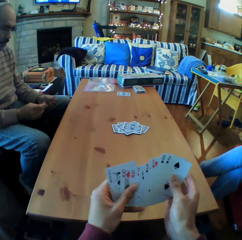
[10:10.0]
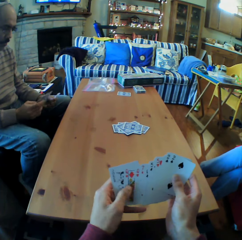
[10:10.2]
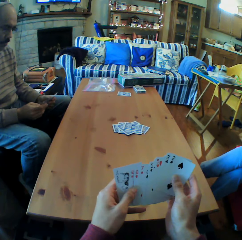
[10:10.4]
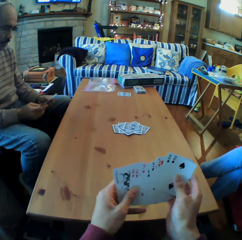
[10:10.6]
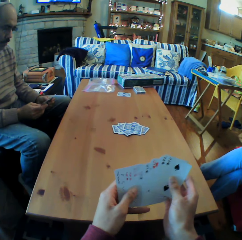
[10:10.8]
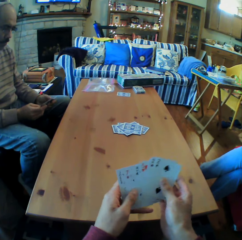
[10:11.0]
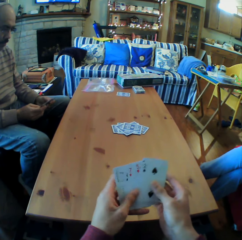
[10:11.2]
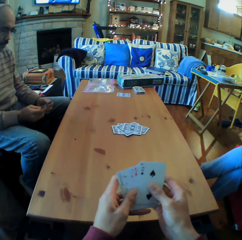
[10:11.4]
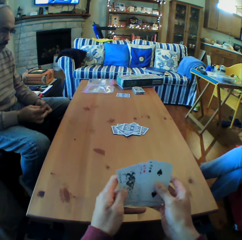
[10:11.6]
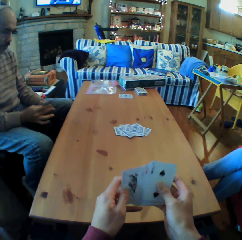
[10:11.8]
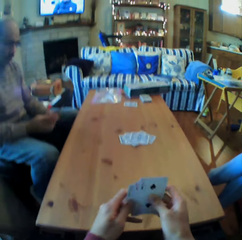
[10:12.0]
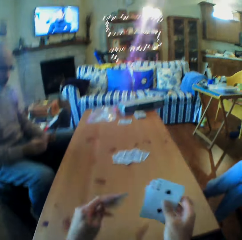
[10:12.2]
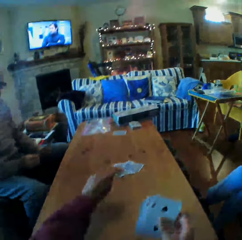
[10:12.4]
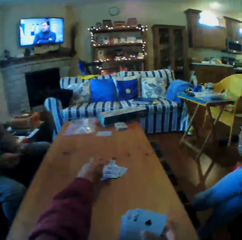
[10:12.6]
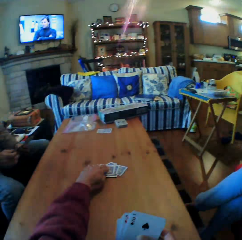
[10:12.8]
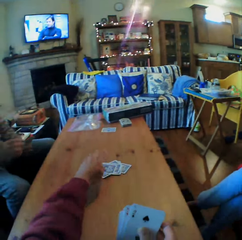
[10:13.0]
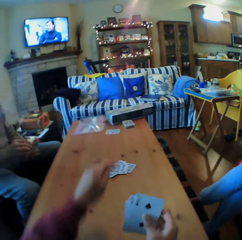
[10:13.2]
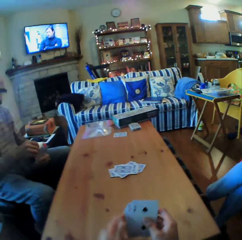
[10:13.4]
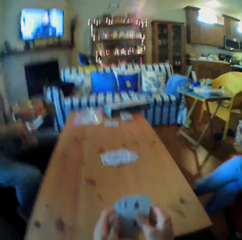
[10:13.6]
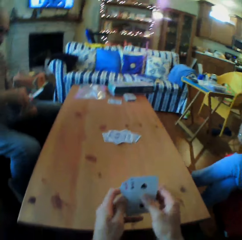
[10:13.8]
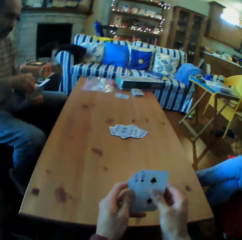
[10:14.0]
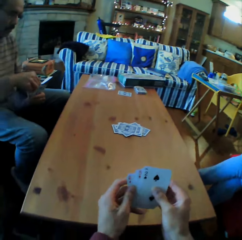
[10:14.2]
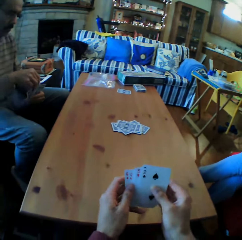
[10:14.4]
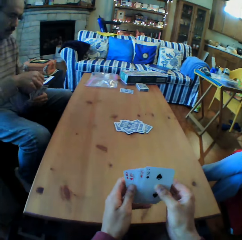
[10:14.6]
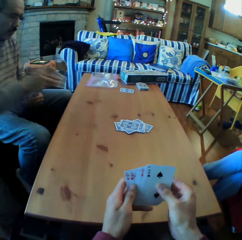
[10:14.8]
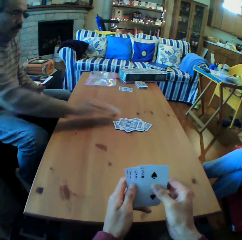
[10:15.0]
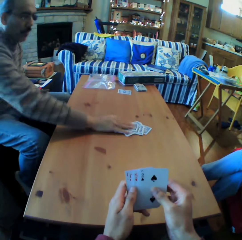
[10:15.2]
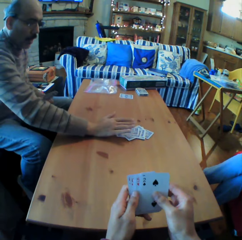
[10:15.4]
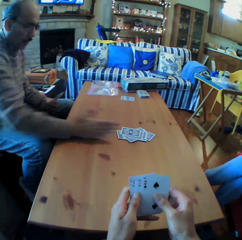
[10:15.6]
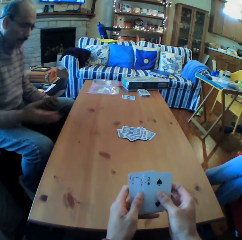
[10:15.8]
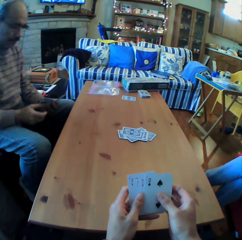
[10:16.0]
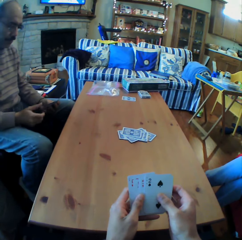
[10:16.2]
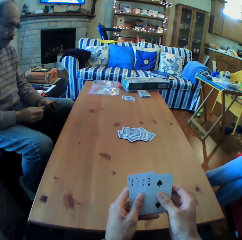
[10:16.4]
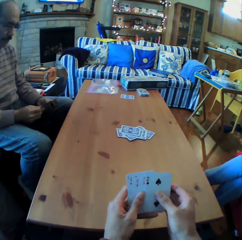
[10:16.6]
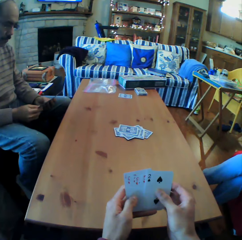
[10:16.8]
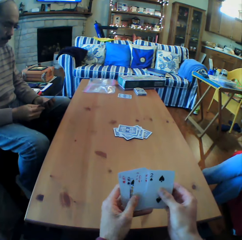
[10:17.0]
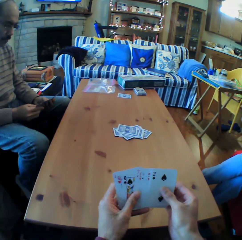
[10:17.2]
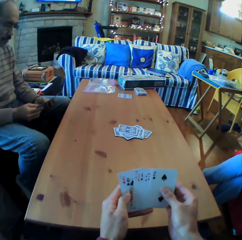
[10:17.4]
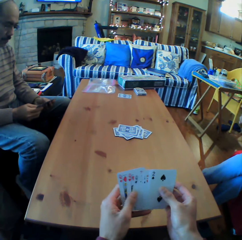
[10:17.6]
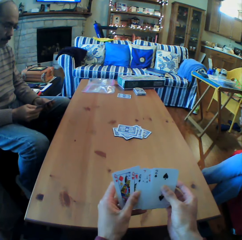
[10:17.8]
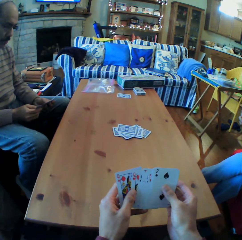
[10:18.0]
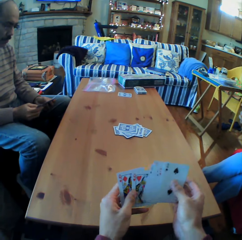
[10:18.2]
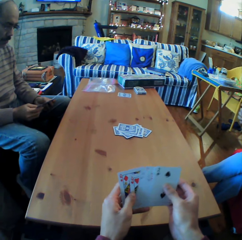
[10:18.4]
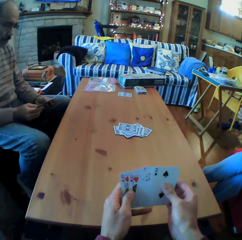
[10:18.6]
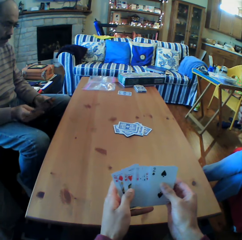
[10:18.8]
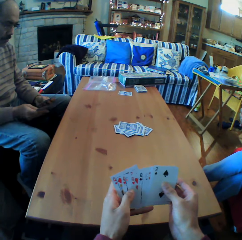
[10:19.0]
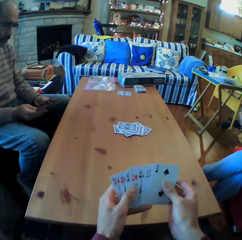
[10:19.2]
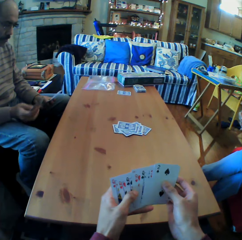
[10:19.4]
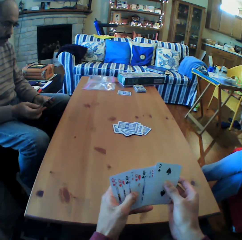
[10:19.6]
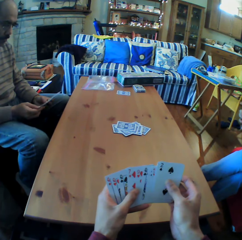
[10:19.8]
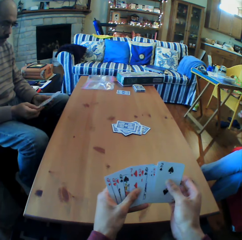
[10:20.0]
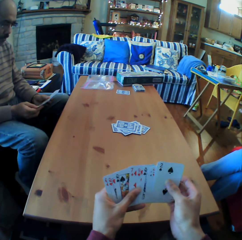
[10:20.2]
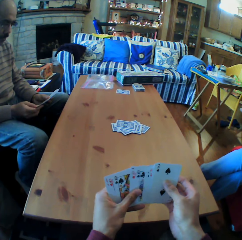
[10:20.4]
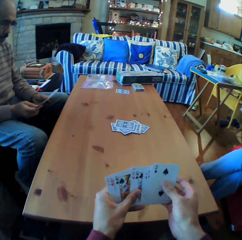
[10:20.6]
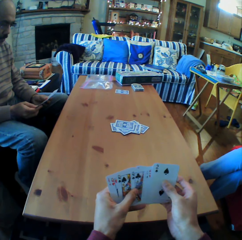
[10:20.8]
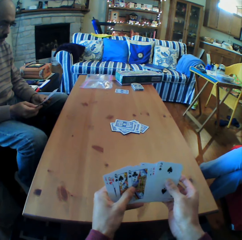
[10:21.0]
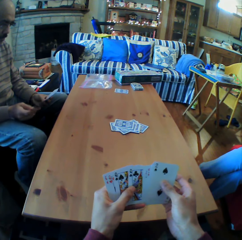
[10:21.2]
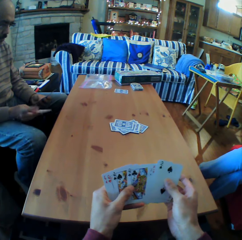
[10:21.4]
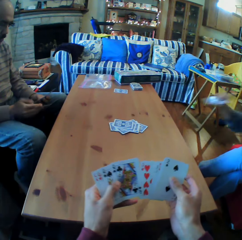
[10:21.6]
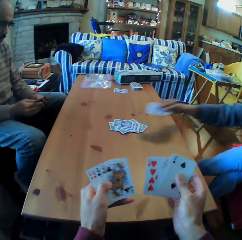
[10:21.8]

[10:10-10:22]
The camera wearer puts the card on the table. A man puts the cards on the table. The man looks at the cards on his hands. The camera wearer moves the cards on his hands.

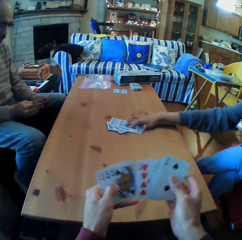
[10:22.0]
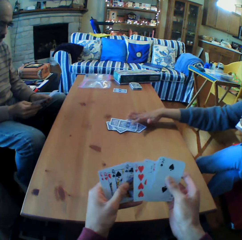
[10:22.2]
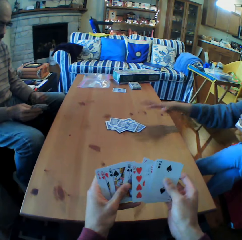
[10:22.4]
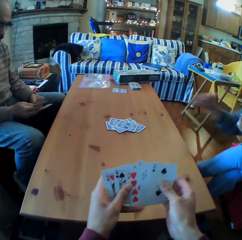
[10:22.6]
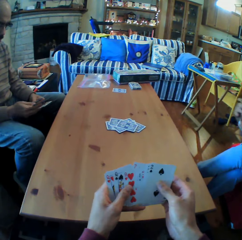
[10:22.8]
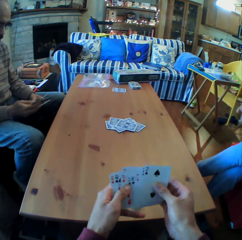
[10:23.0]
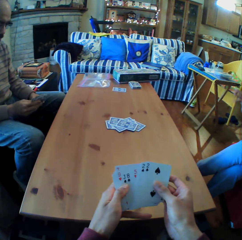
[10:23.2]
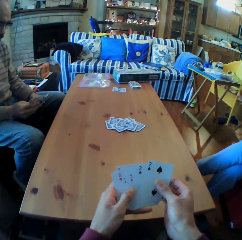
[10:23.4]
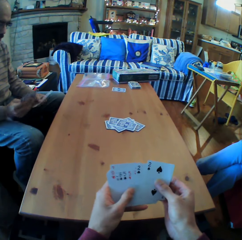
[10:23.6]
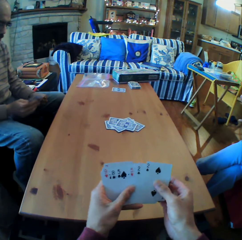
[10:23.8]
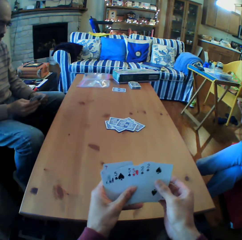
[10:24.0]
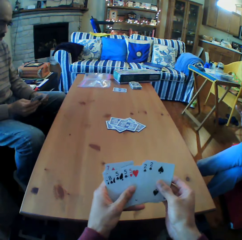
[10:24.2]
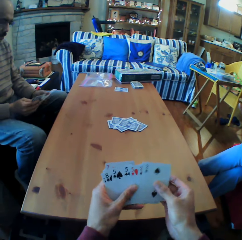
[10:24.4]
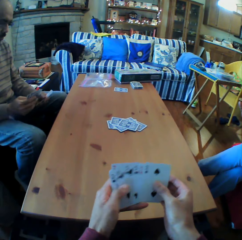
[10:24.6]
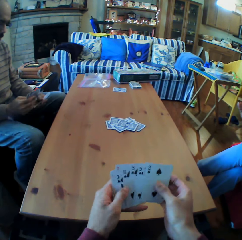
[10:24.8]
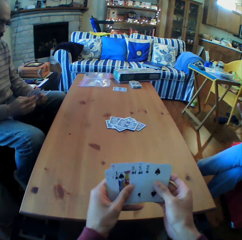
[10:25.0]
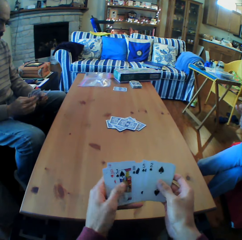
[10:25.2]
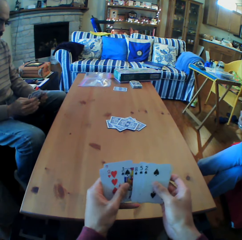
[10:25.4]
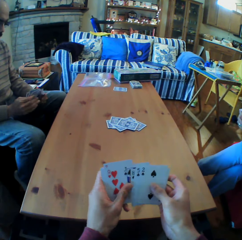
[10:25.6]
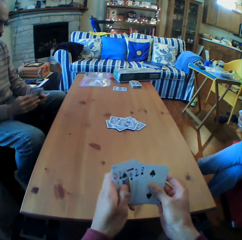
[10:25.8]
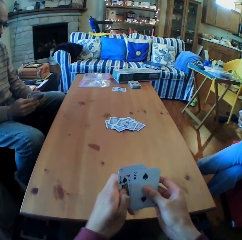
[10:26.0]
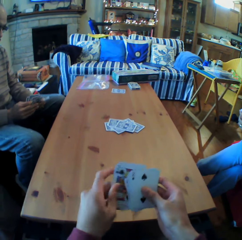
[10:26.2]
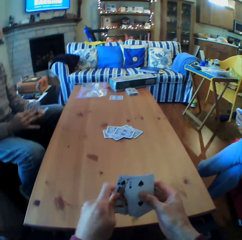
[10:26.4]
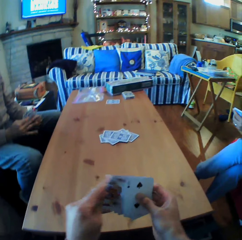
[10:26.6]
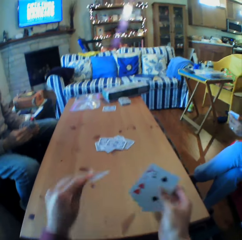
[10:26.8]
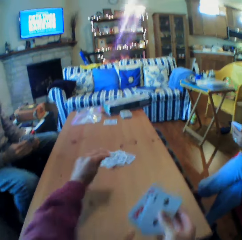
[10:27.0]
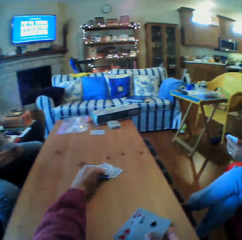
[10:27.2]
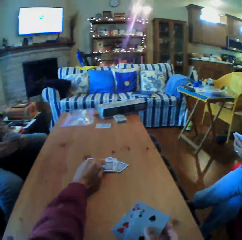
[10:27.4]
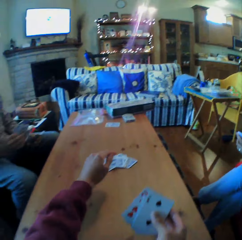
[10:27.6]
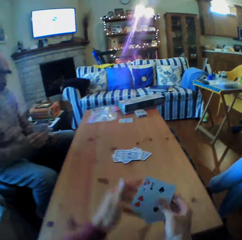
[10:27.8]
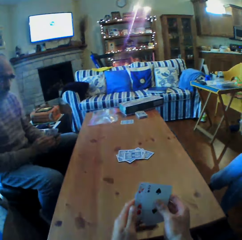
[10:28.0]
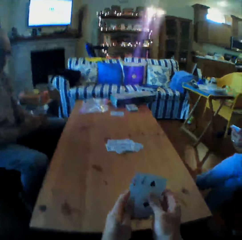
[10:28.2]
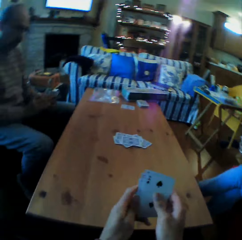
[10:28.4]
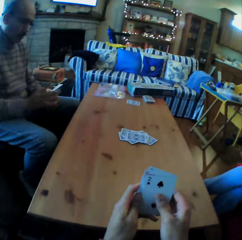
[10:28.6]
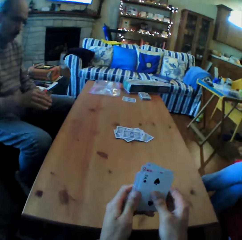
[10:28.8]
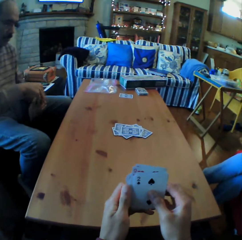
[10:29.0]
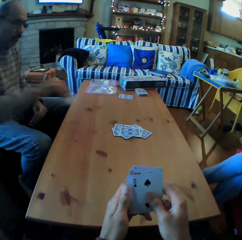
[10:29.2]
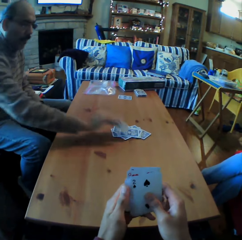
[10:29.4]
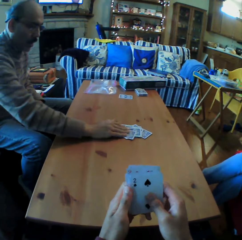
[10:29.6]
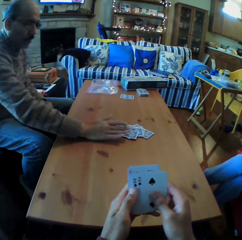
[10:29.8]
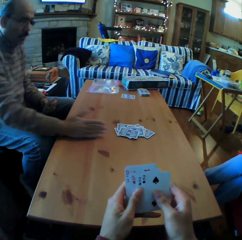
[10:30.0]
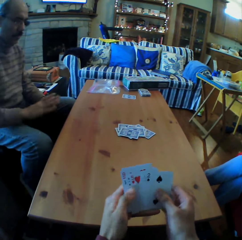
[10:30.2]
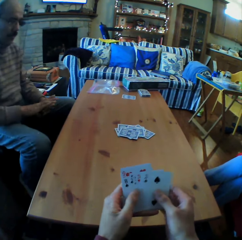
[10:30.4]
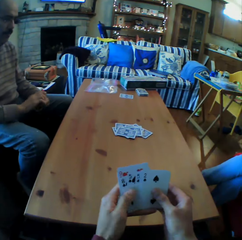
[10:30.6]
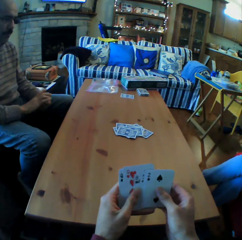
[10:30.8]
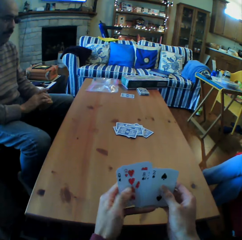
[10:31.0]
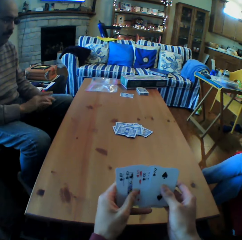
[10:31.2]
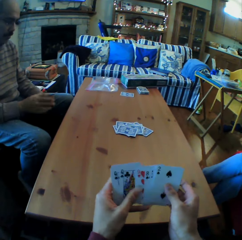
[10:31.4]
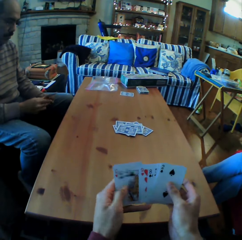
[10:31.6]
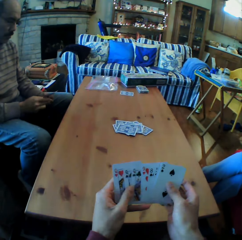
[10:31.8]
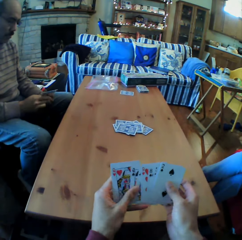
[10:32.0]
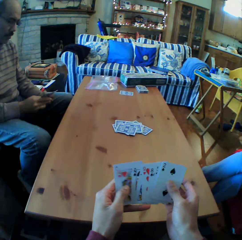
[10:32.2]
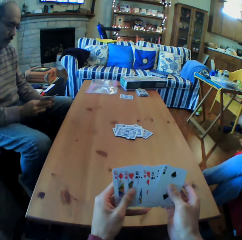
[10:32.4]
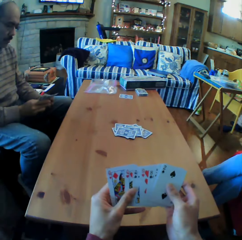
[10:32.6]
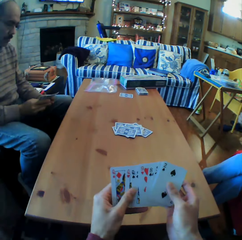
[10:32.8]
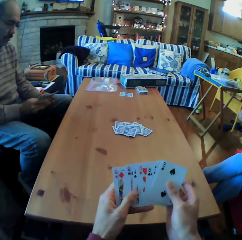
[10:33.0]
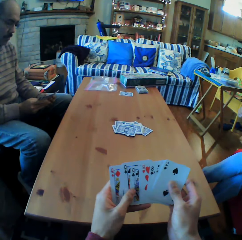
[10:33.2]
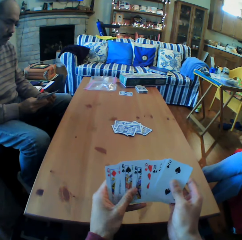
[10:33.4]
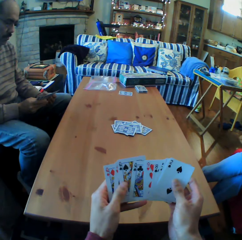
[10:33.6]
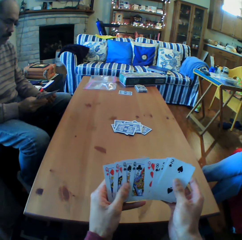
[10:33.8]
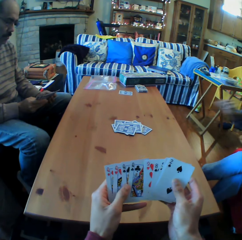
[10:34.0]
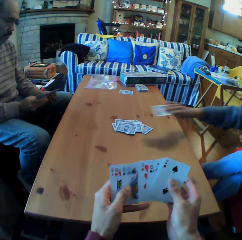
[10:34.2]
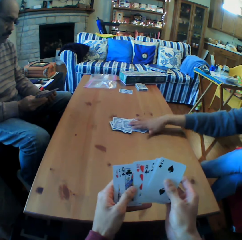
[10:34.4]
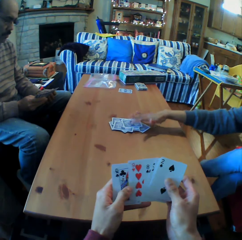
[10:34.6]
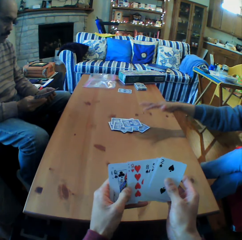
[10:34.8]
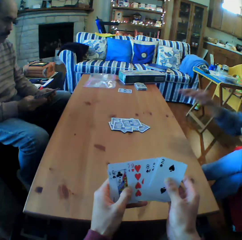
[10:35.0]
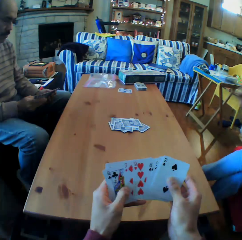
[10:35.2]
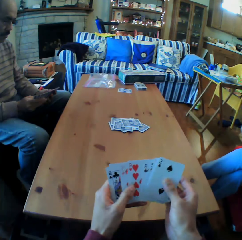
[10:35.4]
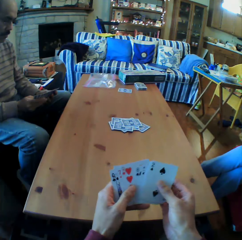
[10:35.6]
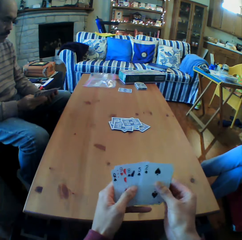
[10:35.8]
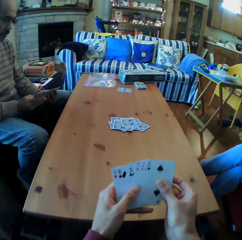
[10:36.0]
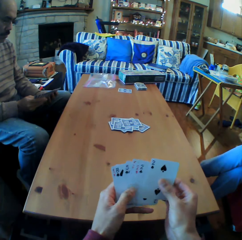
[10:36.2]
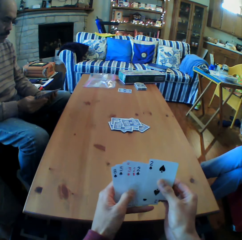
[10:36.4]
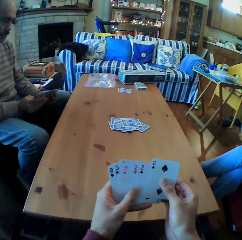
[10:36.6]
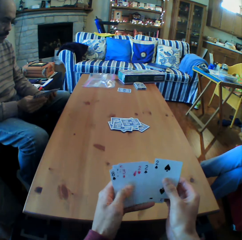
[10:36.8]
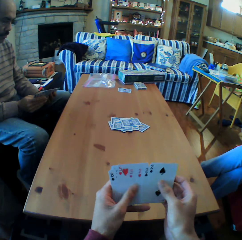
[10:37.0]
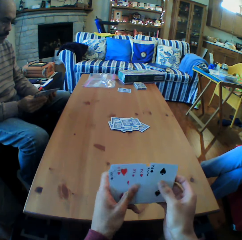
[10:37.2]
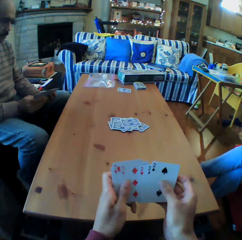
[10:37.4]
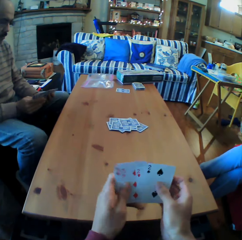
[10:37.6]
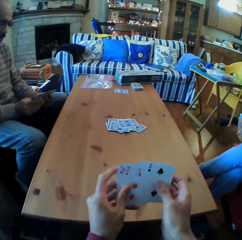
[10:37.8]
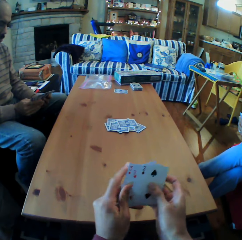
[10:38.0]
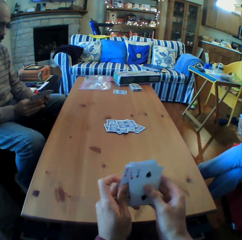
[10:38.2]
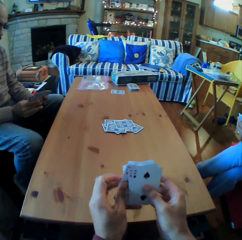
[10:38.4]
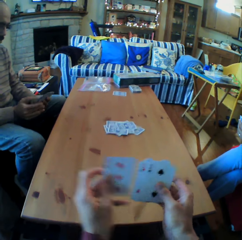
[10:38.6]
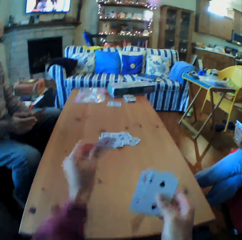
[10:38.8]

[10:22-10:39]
A woman puts the cards on the table. The camera wearer moves the cards on his hands. He puts the cards on the table. A man puts the cards on the table. The camera wearer moves the cards on his hands. The woman puts the cards on the table. The camera wearer moves the cards on his hands.
